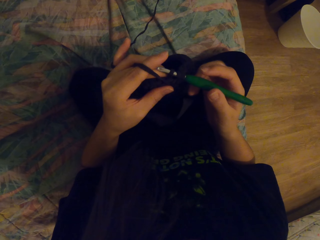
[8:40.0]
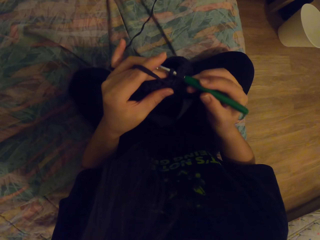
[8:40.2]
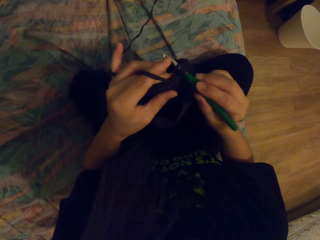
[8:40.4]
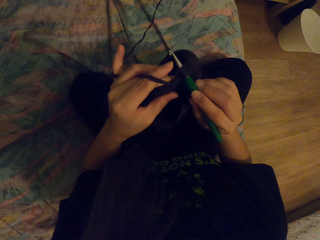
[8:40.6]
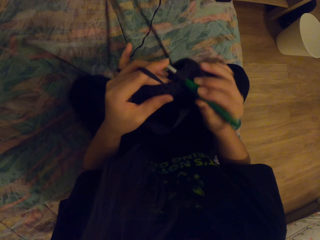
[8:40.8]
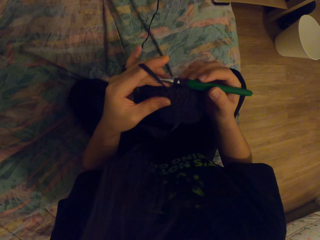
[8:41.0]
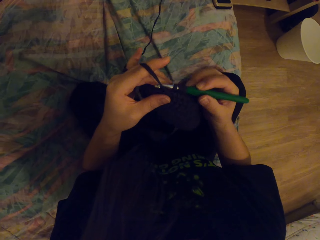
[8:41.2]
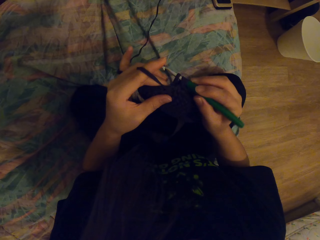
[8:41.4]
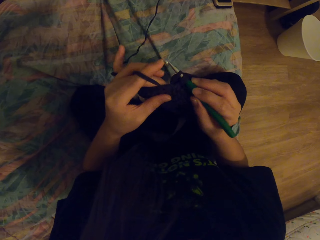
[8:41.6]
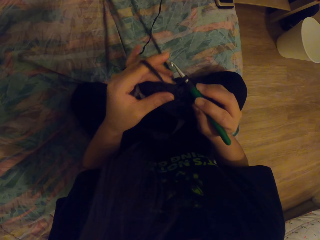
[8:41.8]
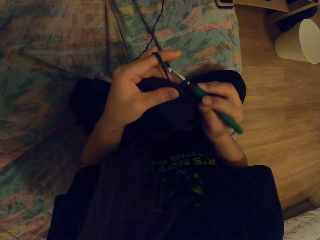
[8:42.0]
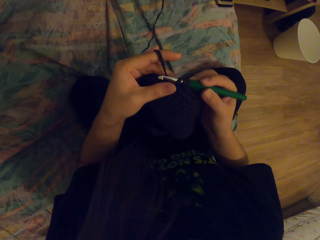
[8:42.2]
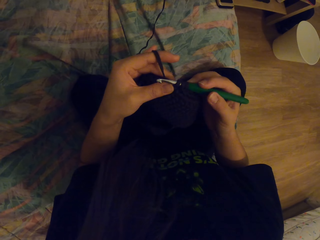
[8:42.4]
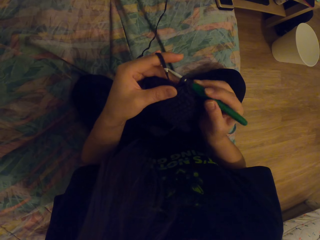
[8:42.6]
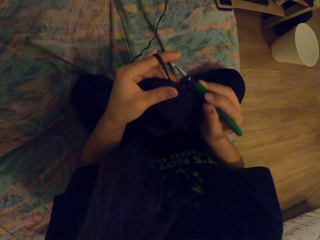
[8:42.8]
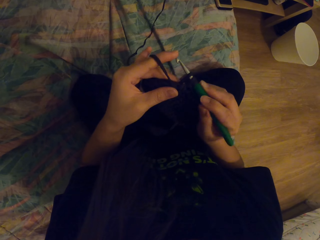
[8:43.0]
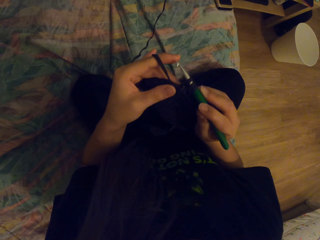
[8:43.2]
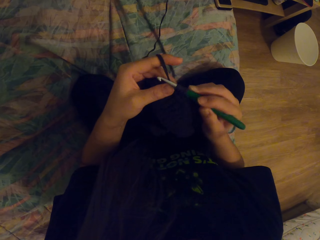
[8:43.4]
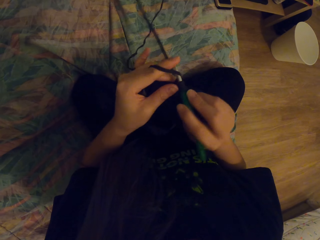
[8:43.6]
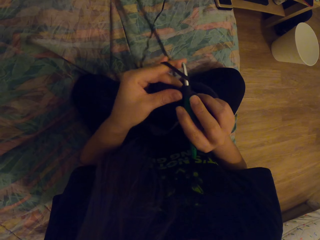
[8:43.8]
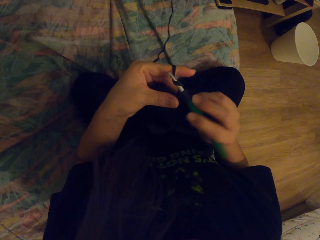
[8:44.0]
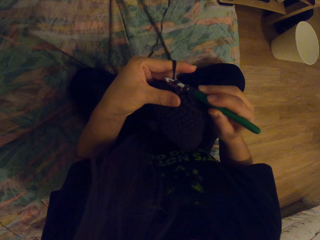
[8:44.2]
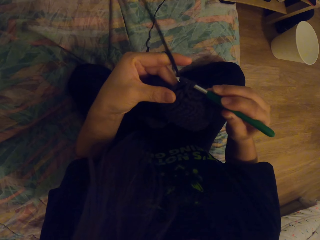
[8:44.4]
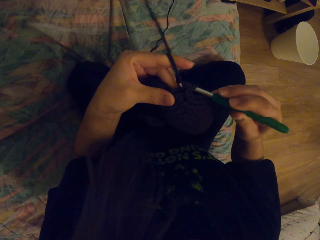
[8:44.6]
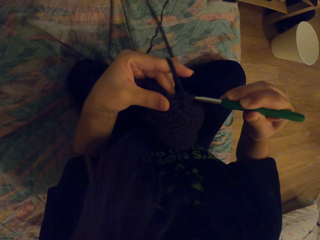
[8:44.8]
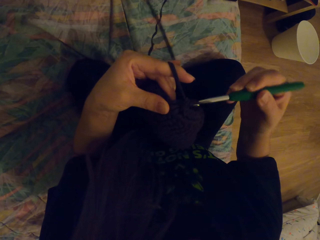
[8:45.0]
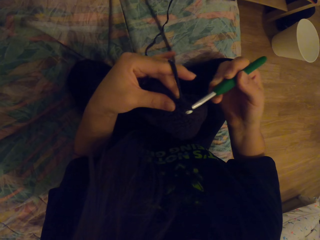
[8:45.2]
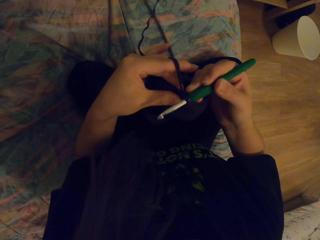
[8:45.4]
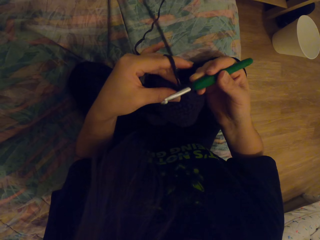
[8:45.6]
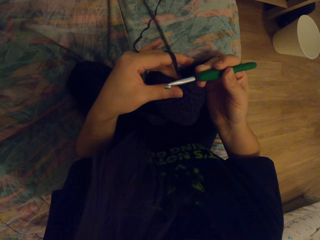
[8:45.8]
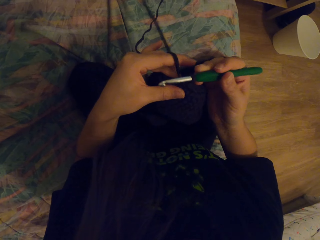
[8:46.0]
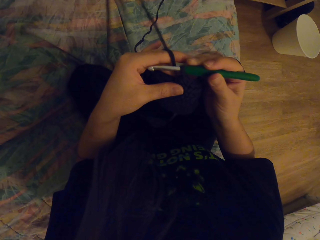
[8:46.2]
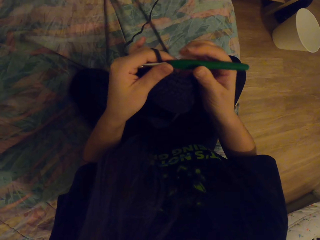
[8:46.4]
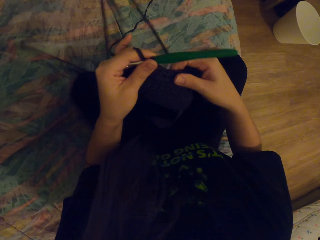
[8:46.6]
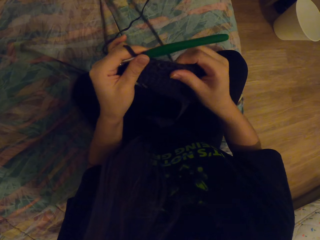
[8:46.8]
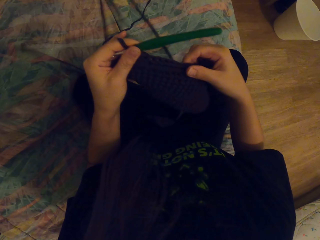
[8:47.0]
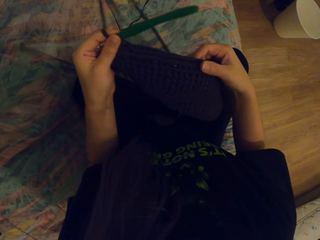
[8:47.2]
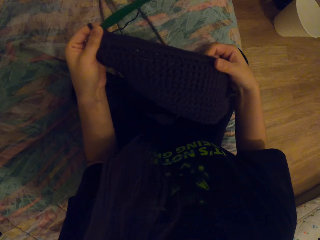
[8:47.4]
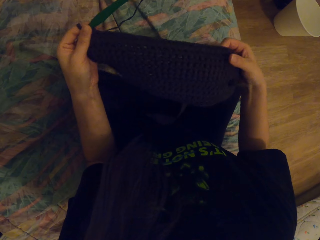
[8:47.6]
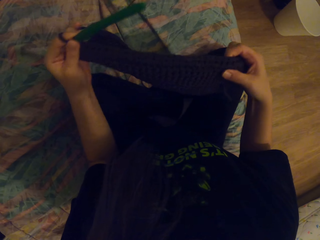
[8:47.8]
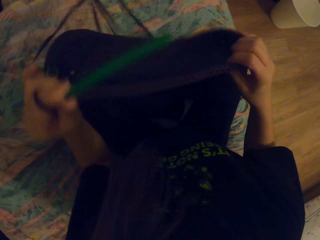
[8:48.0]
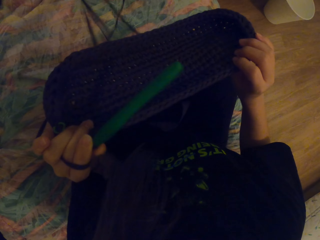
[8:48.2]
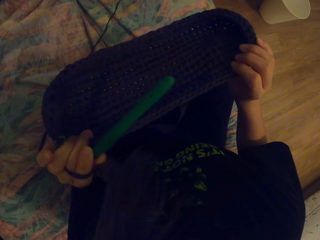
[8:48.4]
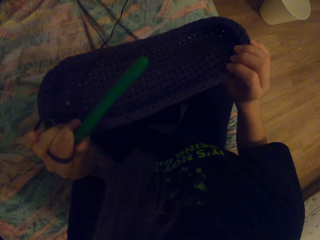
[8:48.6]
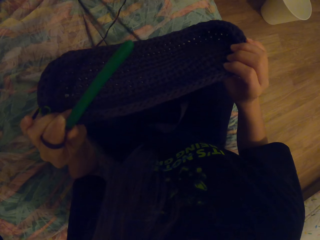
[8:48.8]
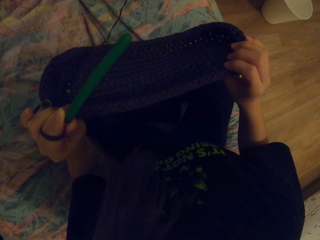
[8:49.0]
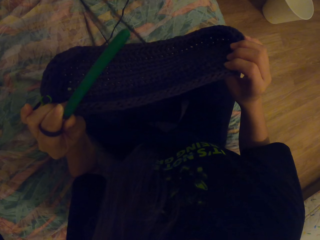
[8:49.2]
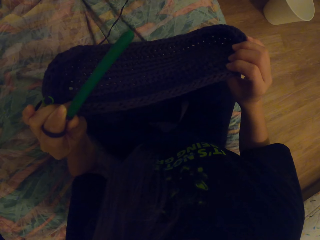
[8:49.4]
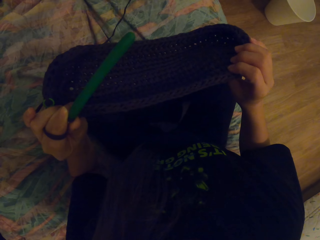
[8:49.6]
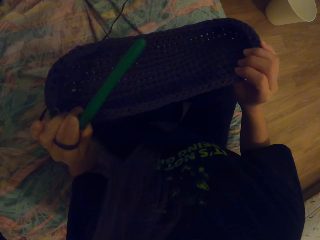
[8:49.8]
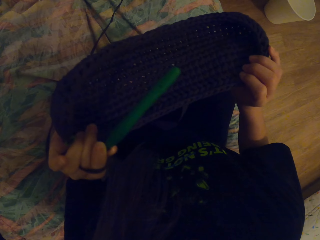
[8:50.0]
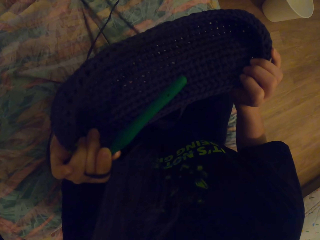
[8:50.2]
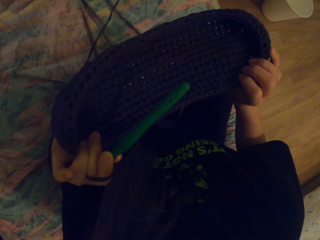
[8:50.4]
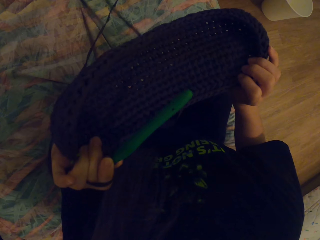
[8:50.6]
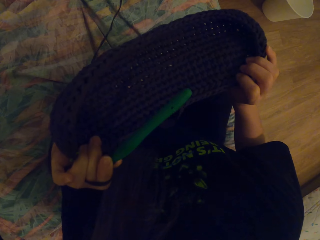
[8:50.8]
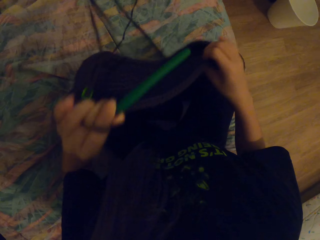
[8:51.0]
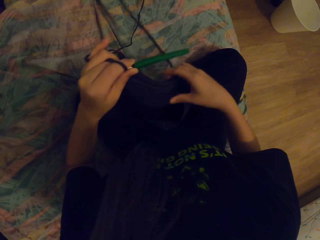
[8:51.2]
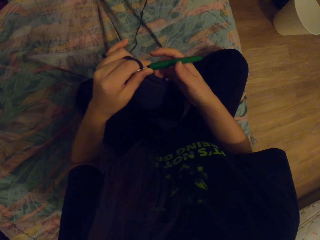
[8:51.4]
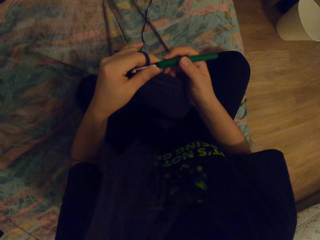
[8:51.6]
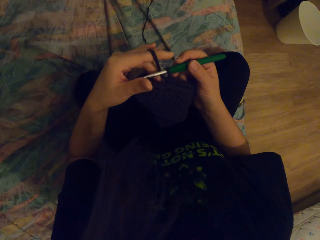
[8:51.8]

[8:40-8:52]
The camera wearer coils a thread on a crochet hook. They pull the yarn. They adjust the knitted hat. They hold a fabric with their hands.

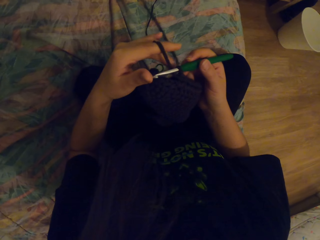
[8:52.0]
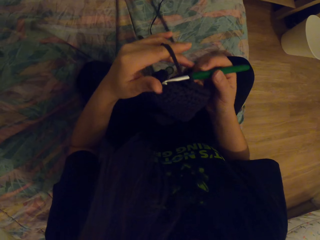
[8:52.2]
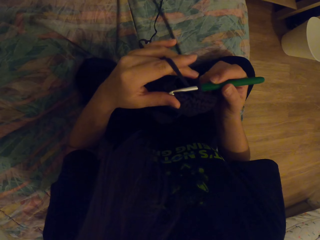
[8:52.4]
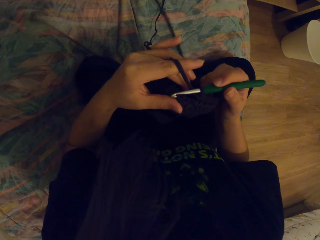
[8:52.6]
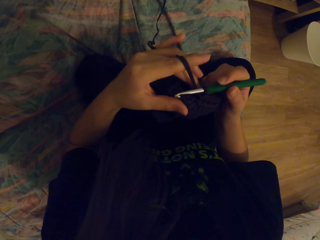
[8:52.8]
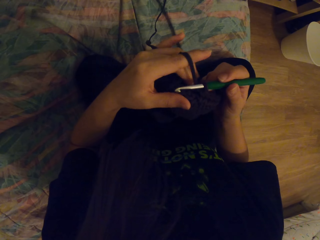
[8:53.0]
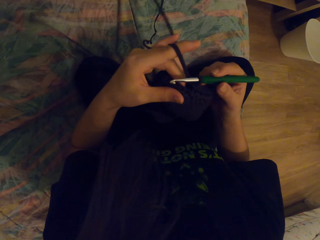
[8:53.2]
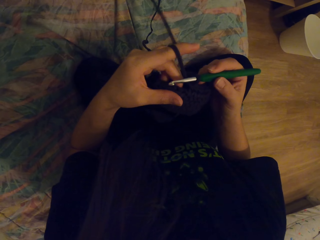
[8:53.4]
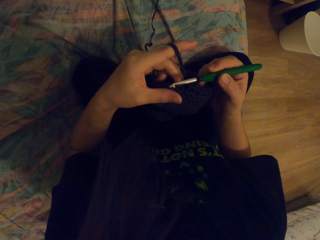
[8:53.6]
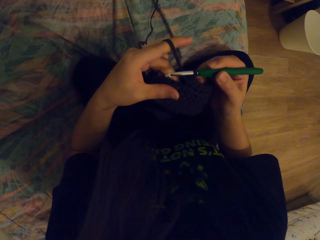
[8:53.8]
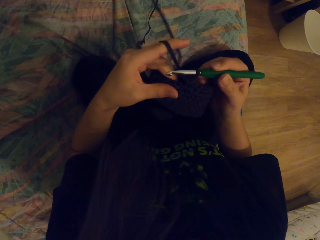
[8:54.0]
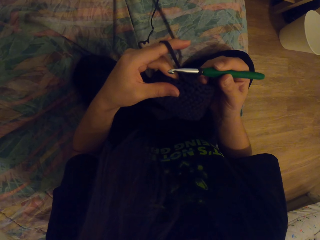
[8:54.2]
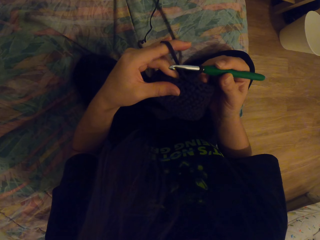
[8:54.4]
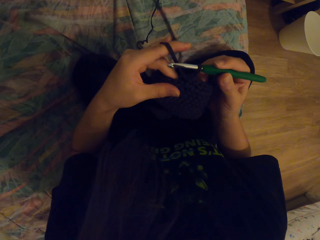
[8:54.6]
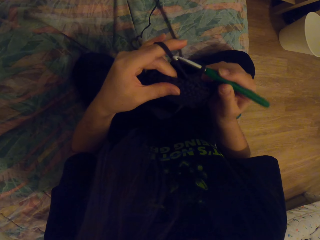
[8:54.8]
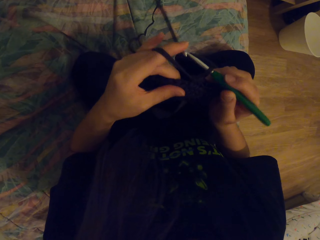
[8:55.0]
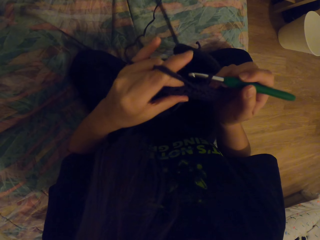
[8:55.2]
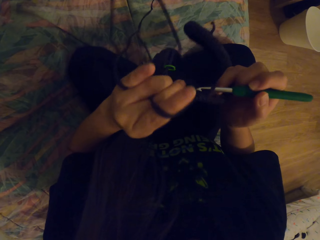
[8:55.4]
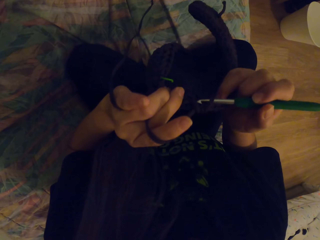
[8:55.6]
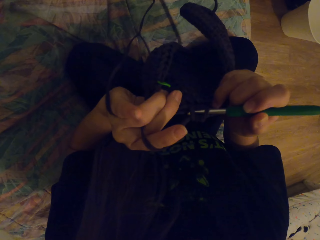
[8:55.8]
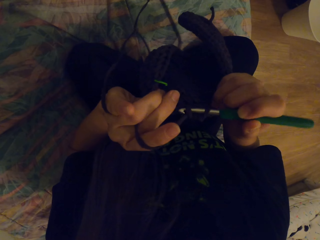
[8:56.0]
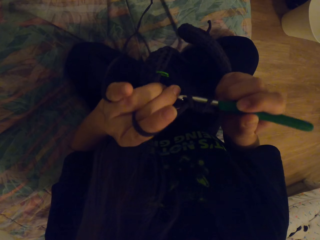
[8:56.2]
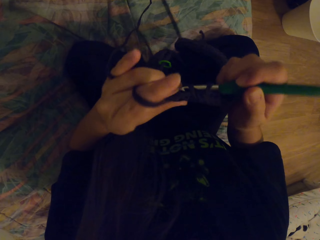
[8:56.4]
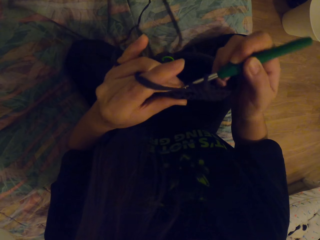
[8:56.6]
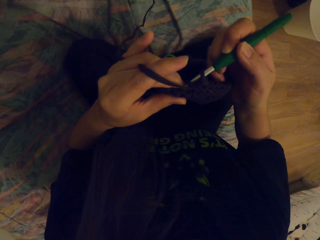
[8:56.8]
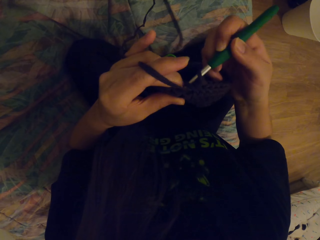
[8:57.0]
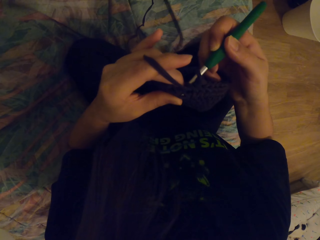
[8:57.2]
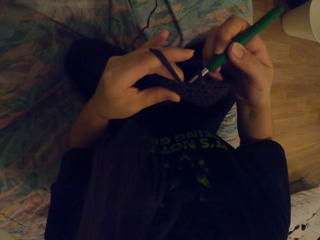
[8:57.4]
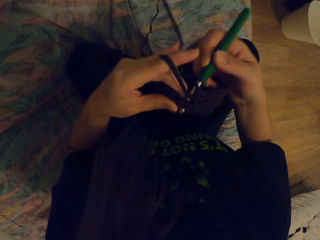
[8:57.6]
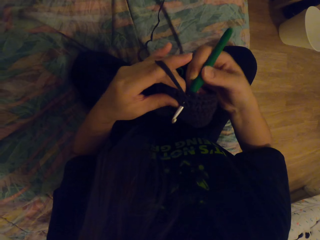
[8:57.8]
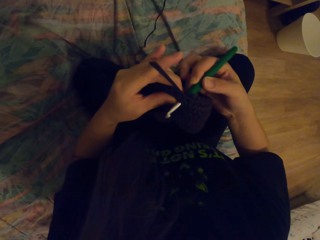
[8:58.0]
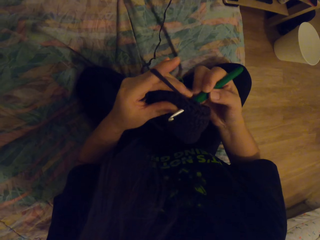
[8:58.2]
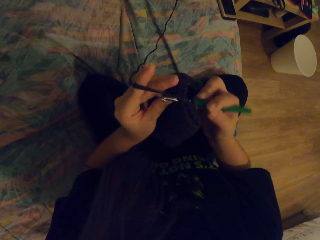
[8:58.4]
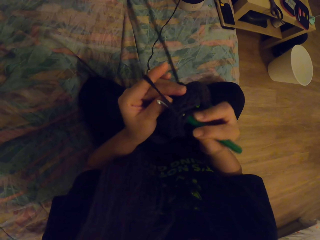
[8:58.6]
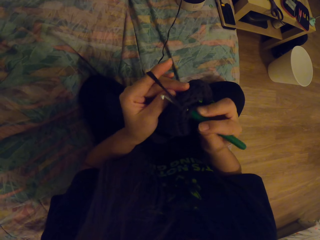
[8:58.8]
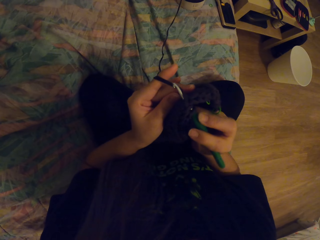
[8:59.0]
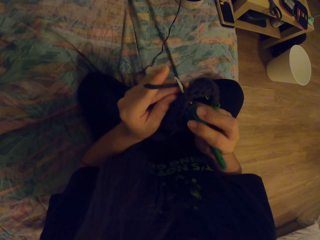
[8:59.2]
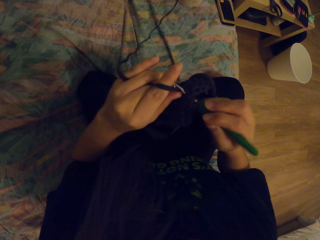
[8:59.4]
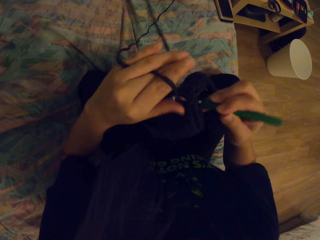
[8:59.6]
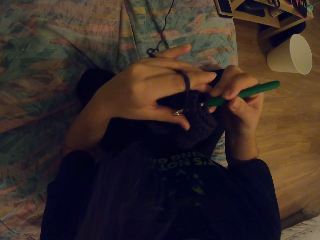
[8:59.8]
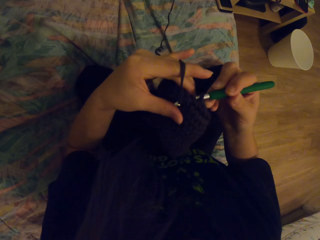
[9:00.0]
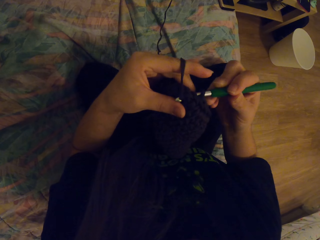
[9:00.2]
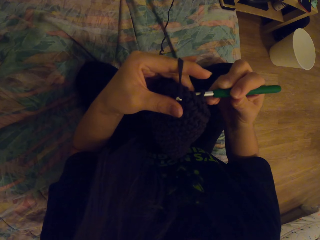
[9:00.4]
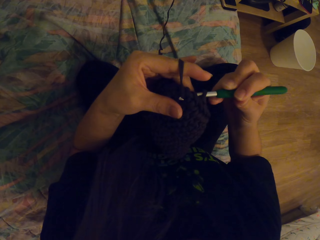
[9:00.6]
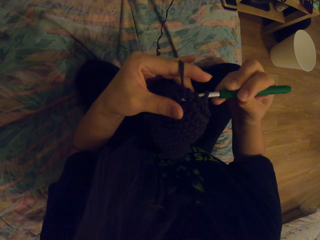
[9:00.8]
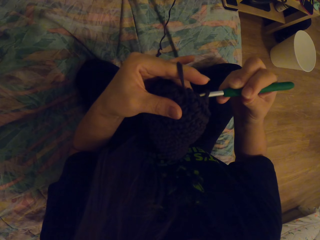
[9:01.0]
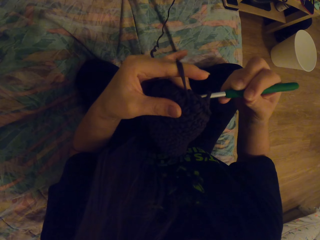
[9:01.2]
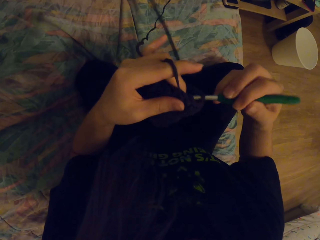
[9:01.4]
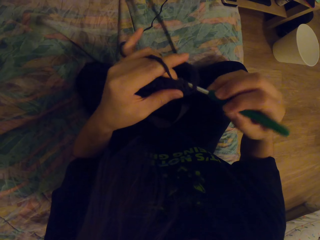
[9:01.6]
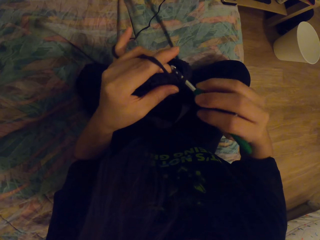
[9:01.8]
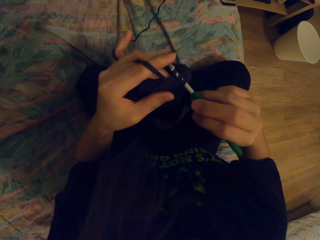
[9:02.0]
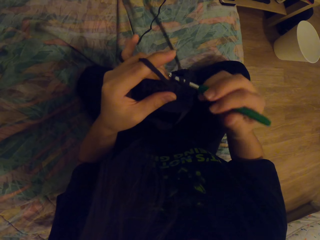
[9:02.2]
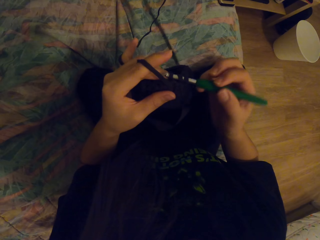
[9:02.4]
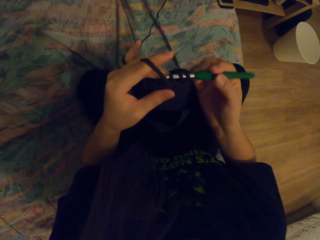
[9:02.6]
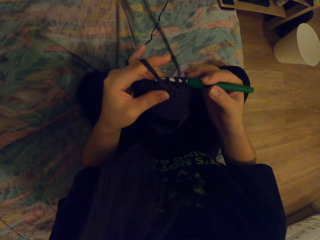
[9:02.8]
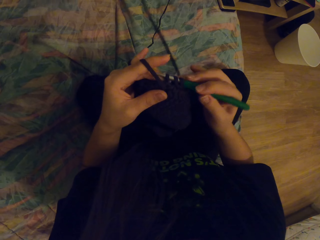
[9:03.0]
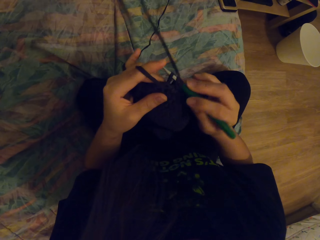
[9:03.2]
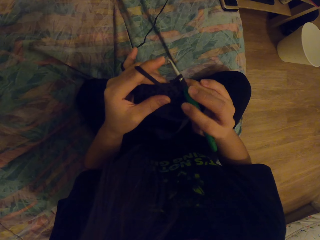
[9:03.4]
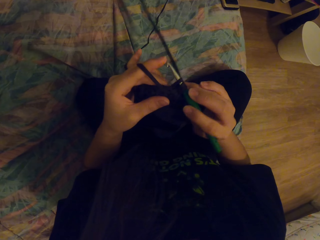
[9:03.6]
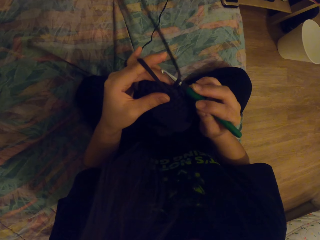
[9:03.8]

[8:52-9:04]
The camera wearer pulls the yarn. They put the yarn in the crochet hook. They crochet a fabric with the crochet hook.
